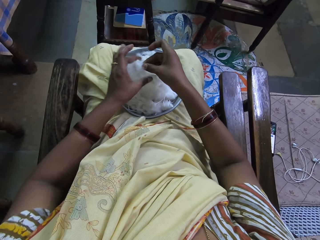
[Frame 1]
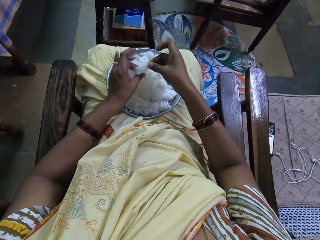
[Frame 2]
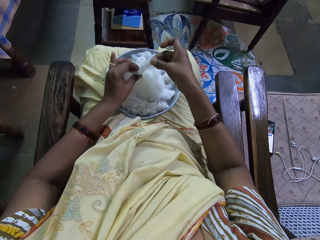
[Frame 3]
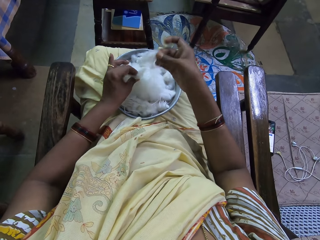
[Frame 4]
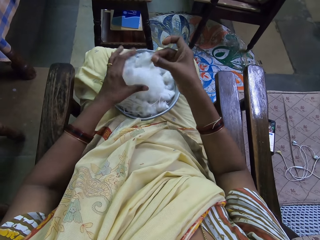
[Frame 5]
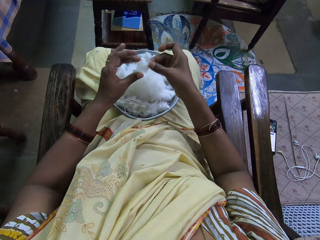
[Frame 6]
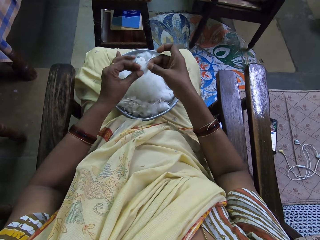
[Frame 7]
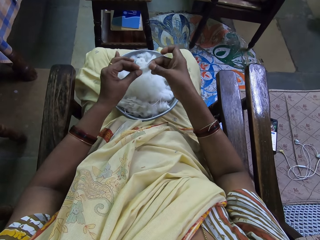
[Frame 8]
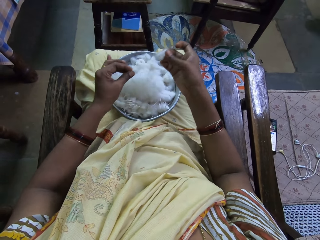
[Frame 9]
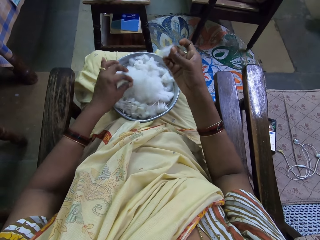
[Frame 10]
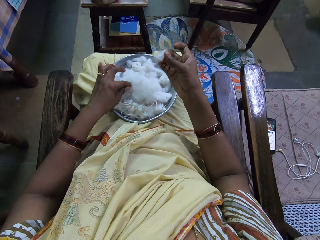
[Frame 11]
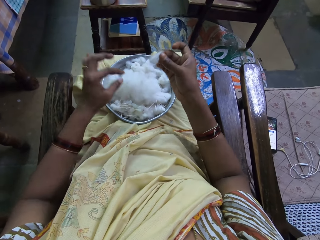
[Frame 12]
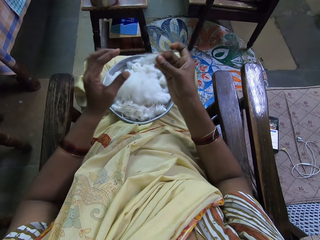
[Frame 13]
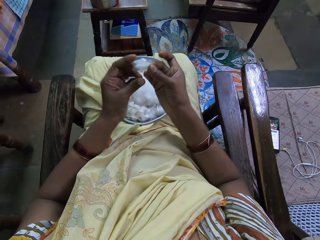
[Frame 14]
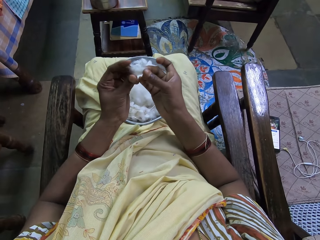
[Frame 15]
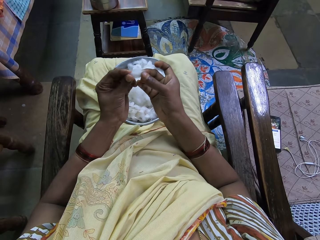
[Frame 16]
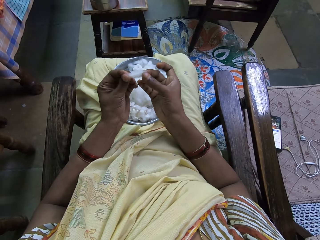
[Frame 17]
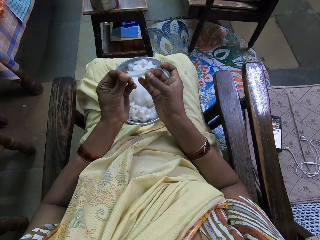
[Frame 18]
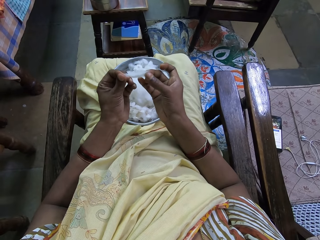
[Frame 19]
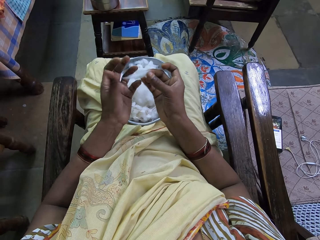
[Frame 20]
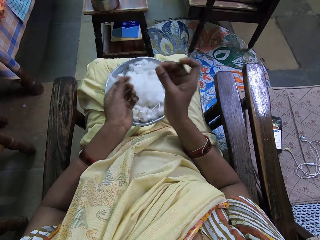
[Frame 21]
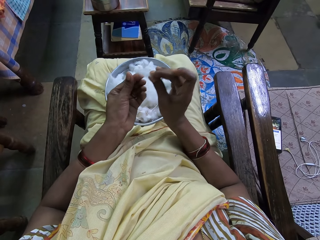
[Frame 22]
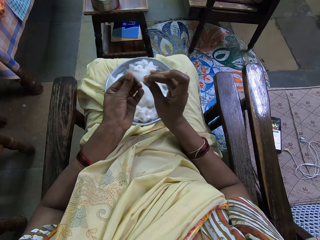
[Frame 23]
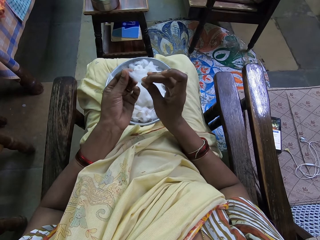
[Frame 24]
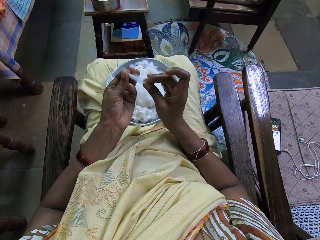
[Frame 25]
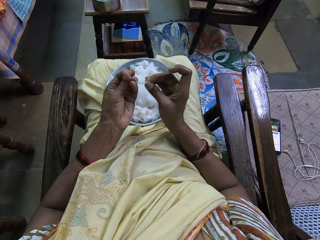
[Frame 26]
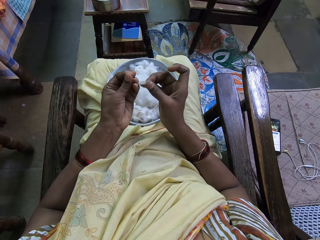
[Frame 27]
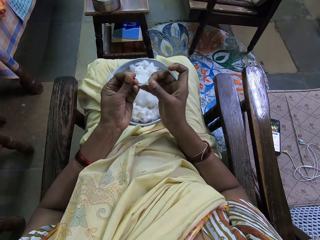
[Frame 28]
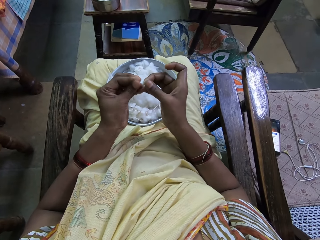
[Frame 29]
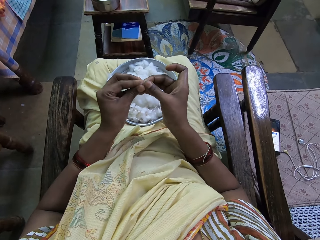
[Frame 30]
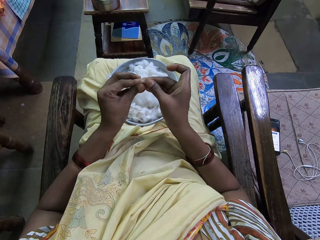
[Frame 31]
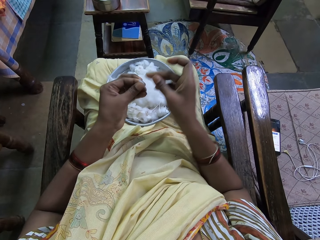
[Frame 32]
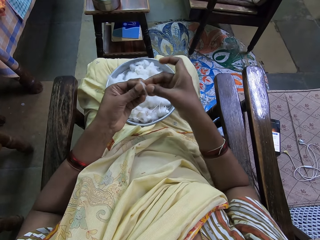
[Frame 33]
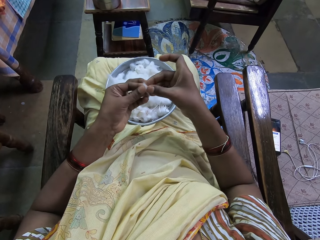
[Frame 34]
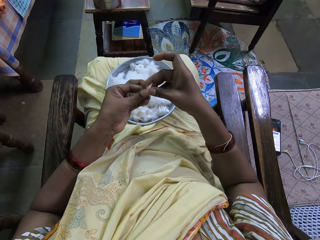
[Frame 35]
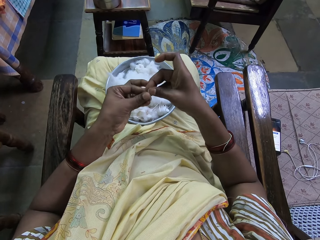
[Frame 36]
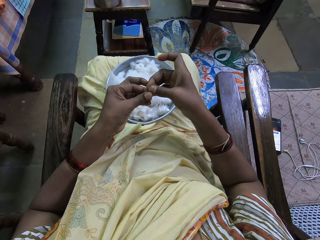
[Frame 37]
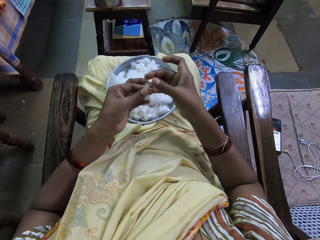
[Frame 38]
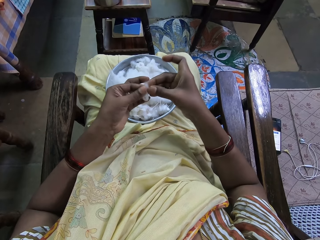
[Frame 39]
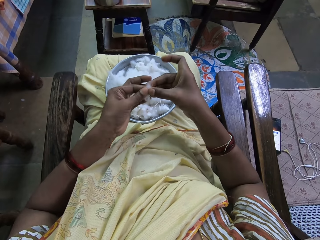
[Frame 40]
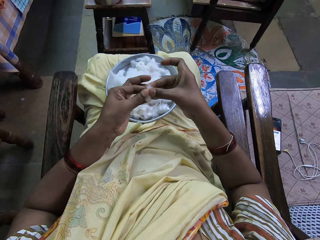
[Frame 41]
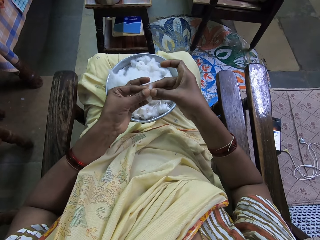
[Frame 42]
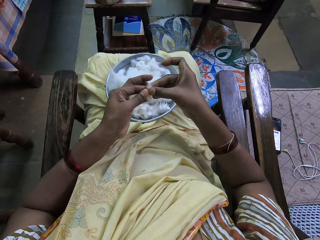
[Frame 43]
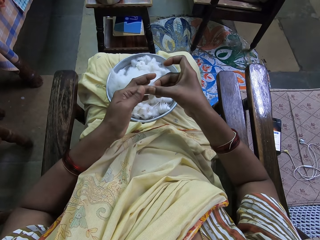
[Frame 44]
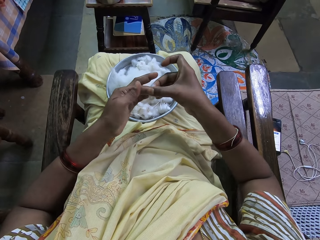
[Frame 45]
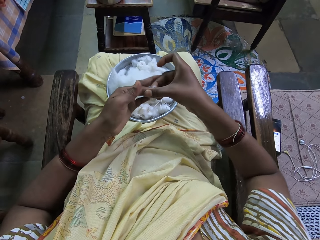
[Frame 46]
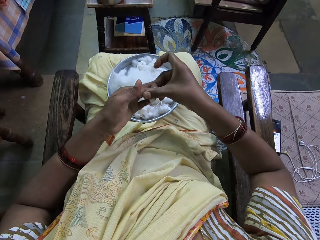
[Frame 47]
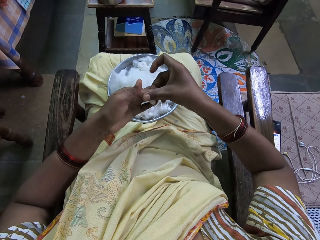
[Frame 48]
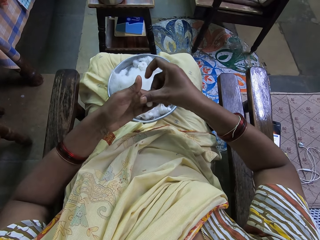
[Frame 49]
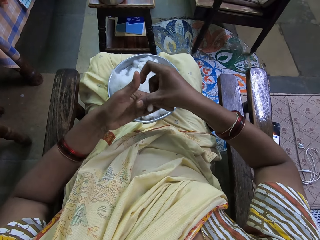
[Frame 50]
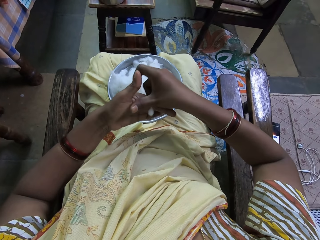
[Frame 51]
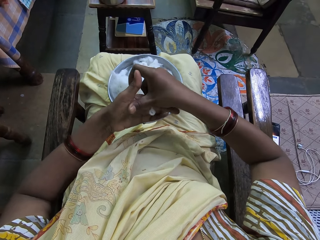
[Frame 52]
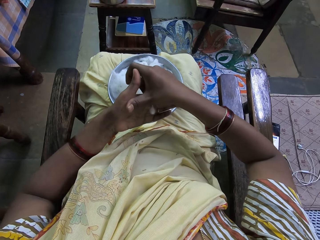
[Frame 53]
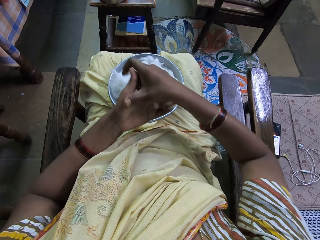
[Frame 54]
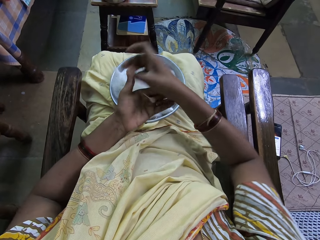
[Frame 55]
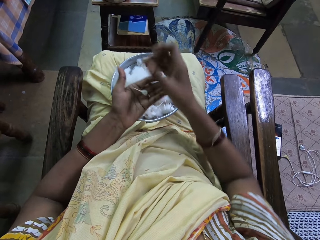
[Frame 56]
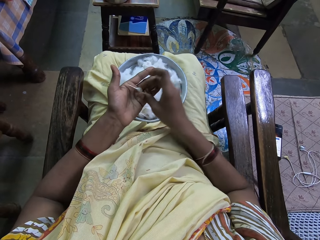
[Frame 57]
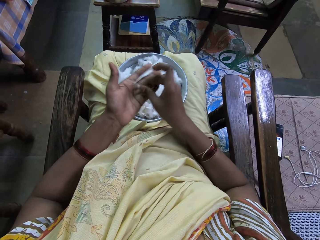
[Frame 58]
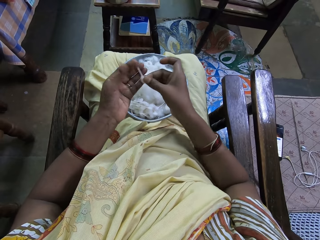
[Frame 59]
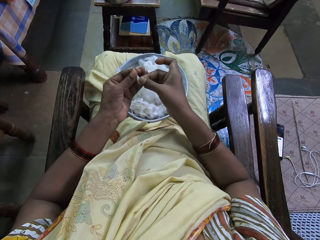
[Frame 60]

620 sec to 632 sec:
The camera wearer cuts the cotton and picks the cotton. They put down the cotton. They pull the cotton. They fold the cotton. They roll the cotton. They twist the cotton.

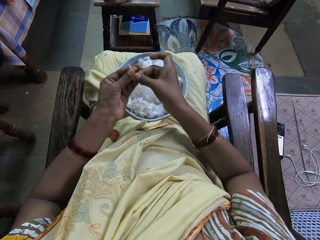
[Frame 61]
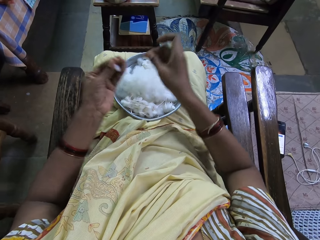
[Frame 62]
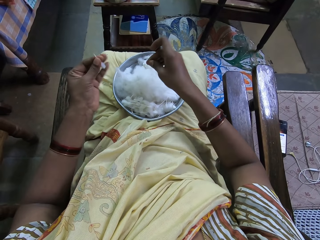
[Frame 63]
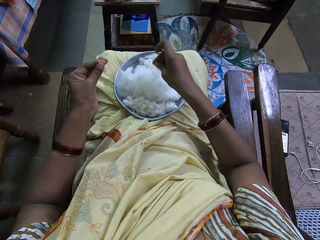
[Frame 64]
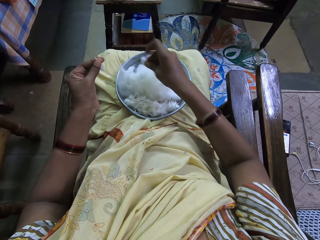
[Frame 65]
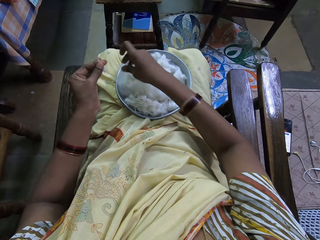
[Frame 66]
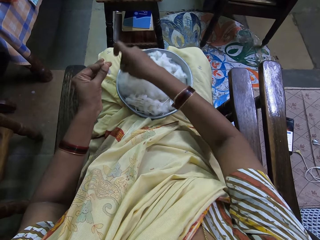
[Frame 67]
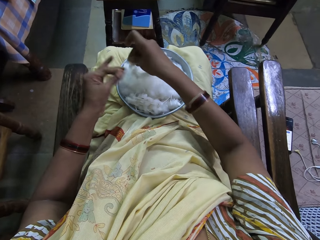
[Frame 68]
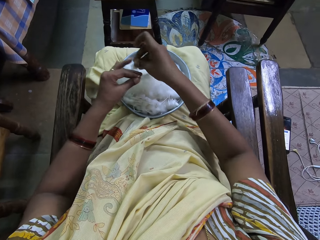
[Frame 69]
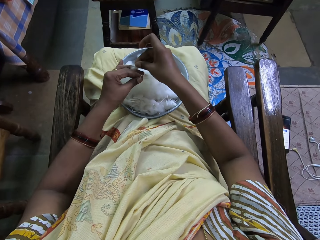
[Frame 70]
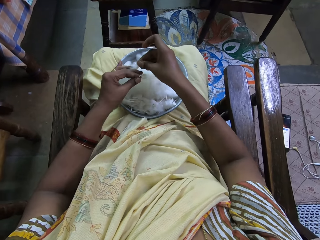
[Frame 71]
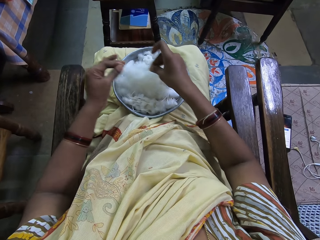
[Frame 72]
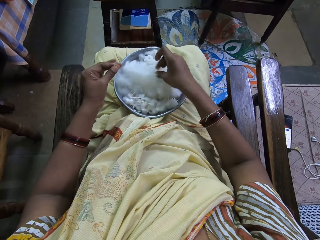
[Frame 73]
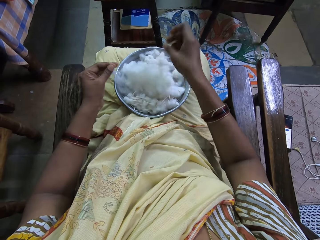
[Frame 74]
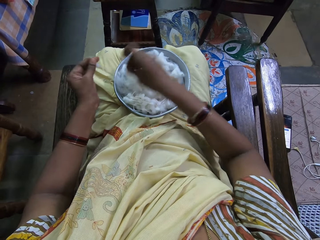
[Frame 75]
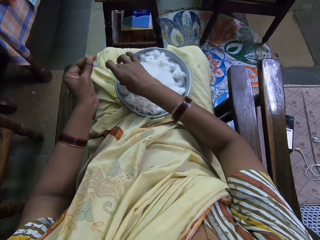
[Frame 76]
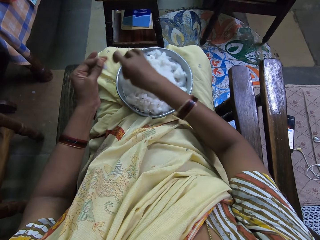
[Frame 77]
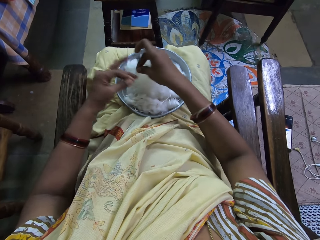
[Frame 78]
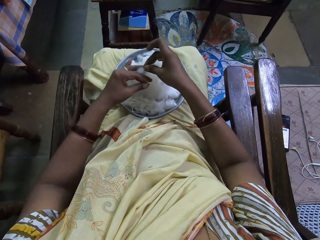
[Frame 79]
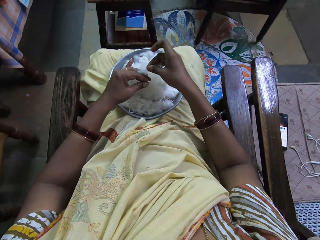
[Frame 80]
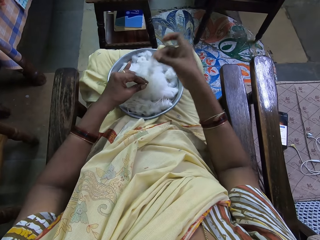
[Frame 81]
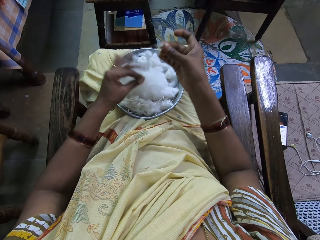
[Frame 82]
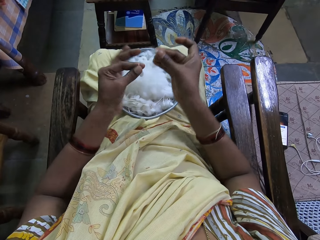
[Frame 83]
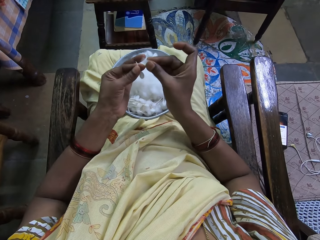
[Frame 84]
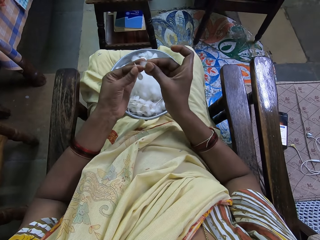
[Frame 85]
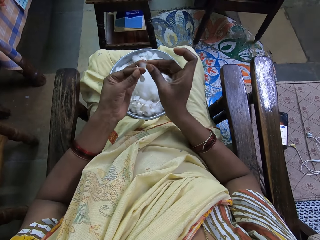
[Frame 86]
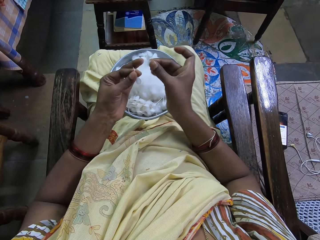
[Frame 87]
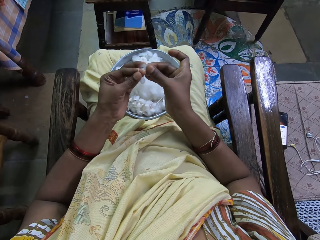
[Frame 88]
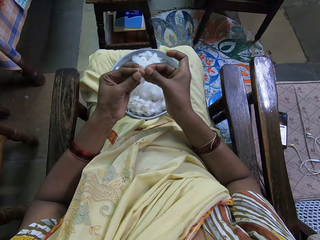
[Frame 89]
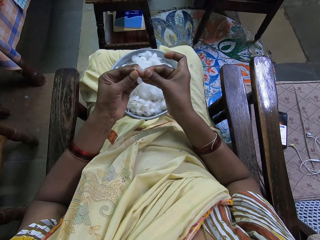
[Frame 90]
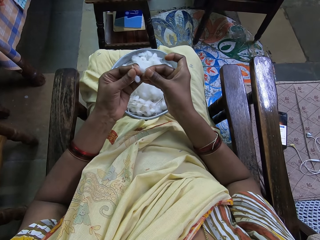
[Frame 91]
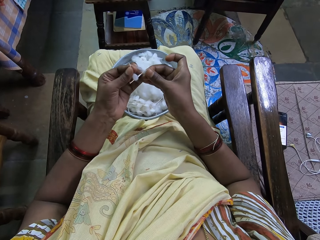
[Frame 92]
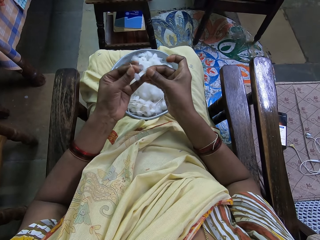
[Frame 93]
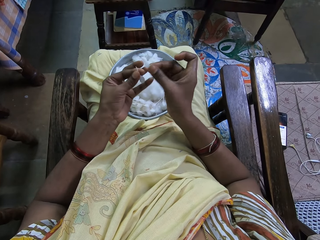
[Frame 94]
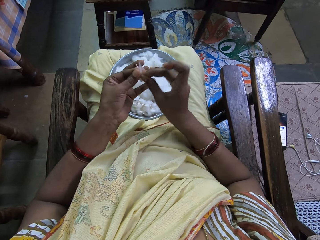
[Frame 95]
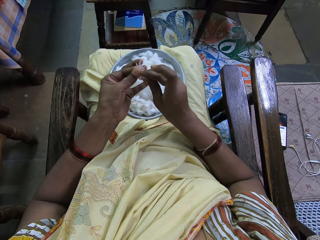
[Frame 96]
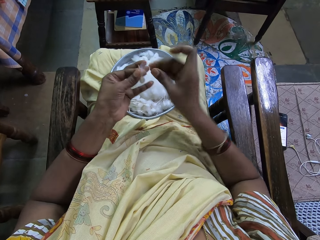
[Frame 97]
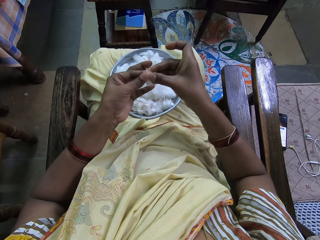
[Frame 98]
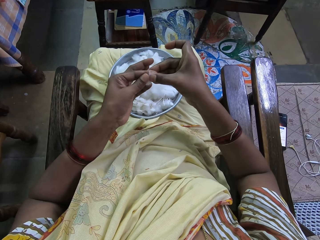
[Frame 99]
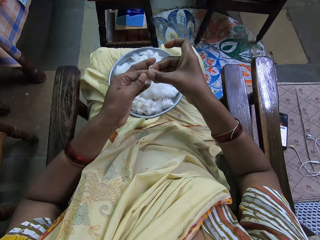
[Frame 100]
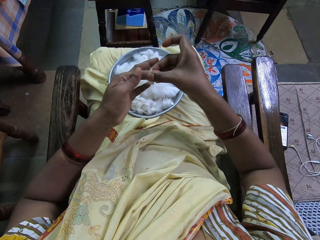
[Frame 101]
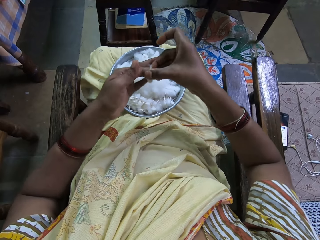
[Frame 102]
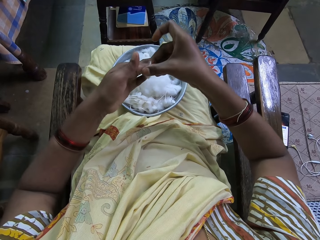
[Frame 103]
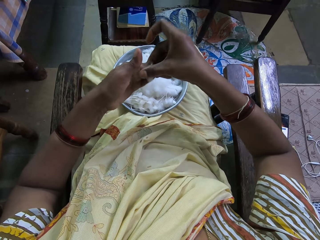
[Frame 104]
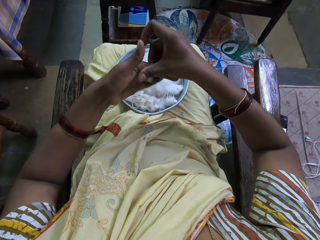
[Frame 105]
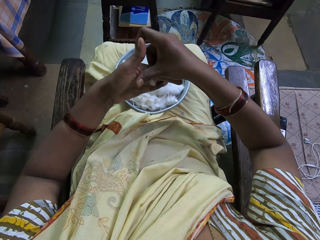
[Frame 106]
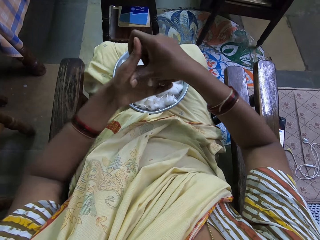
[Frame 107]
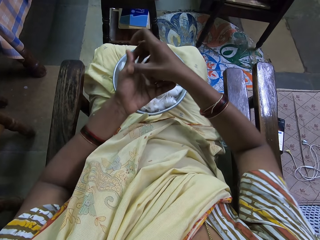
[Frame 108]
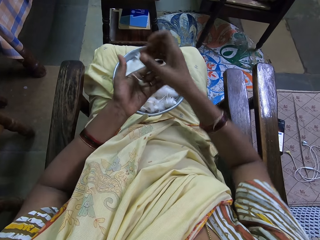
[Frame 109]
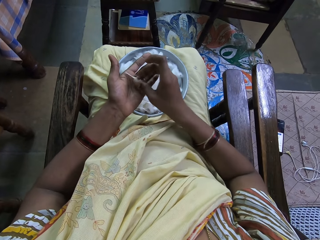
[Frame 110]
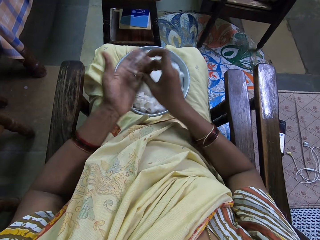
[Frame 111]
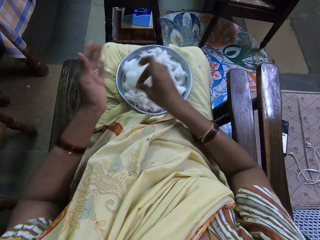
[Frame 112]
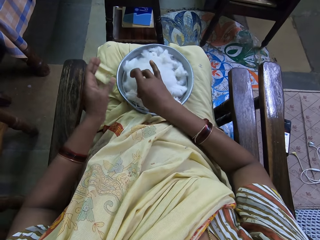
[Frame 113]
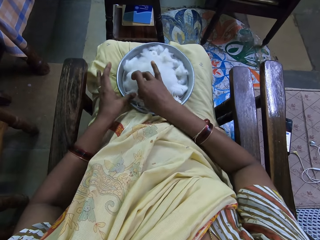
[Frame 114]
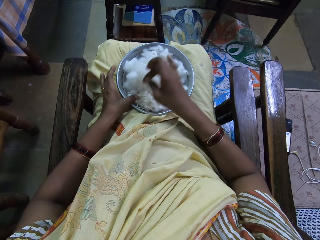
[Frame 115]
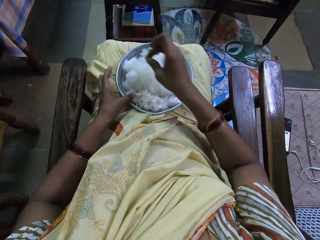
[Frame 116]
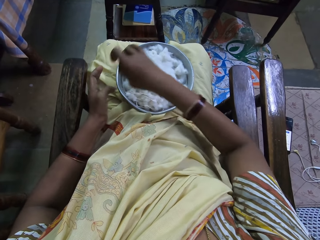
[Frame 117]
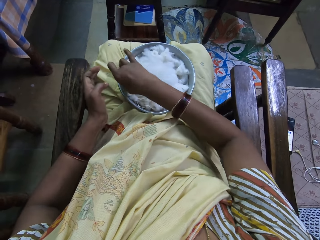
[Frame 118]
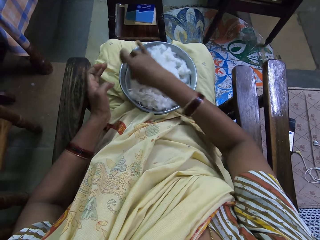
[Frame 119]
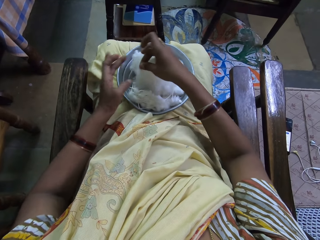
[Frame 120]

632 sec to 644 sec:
The camera wearer cuts the cotton. They pick the cotton. They join the cotton. They twist the cotton. They roll the cotton. They place the cotton in the tray.
